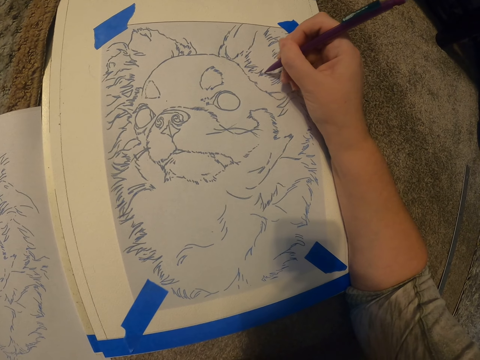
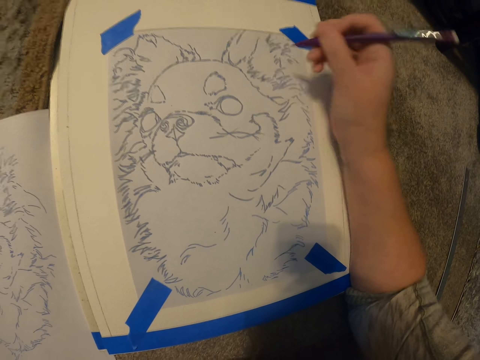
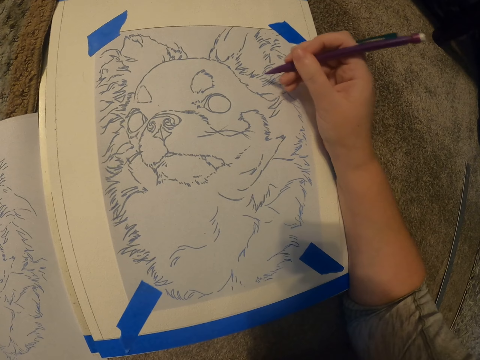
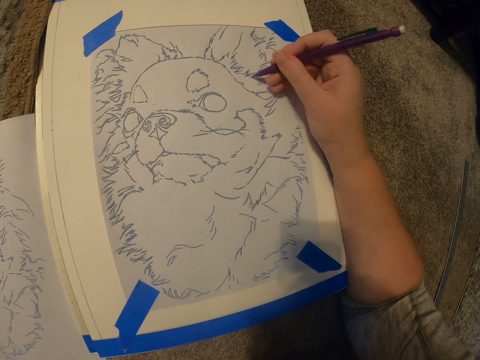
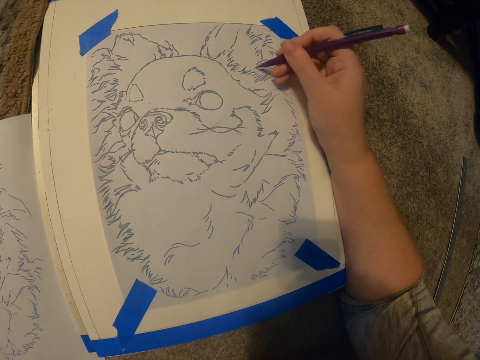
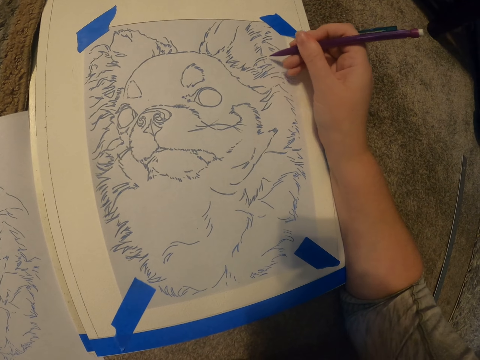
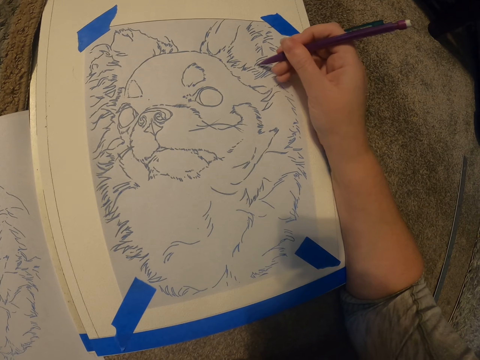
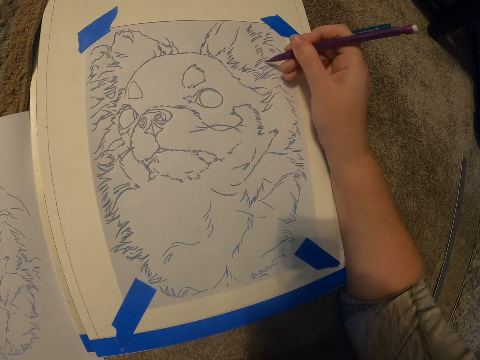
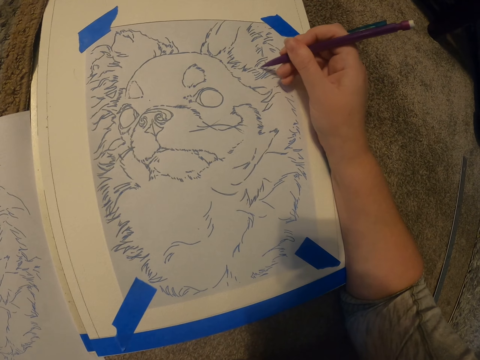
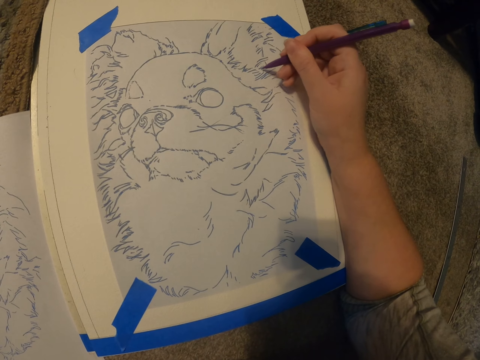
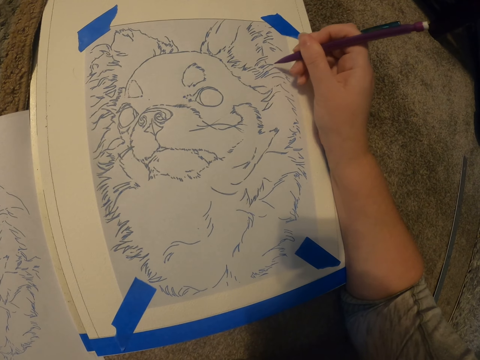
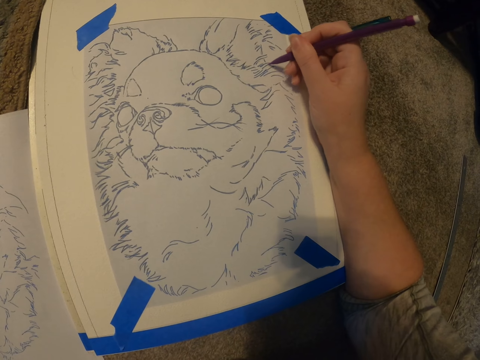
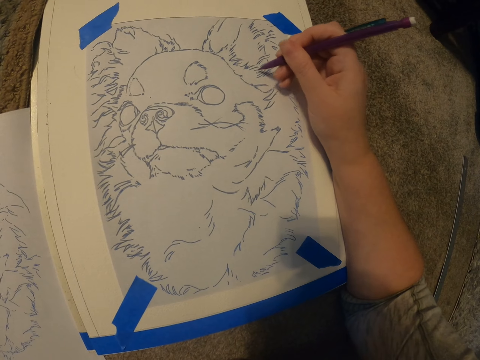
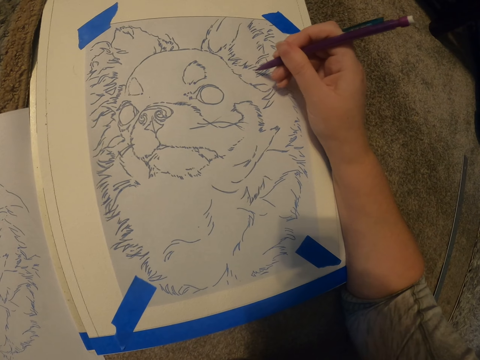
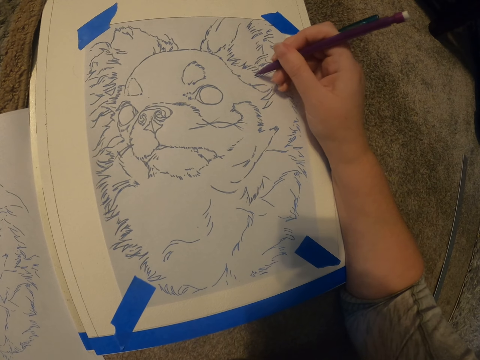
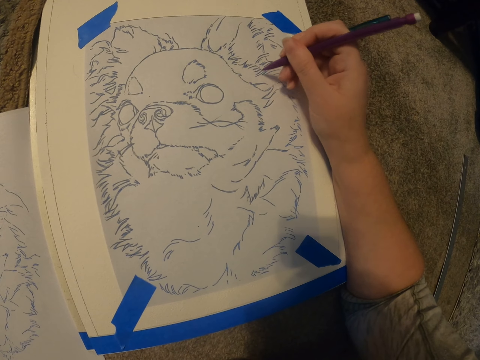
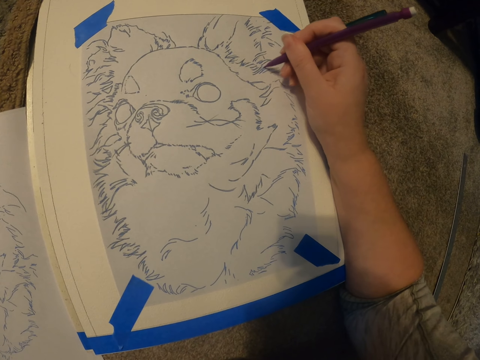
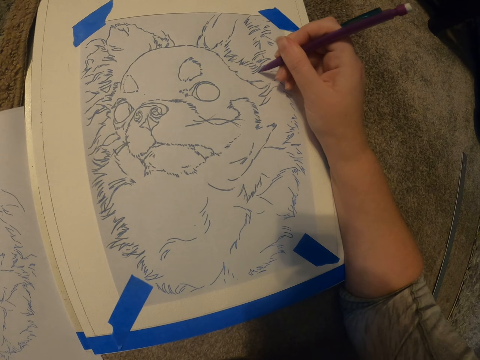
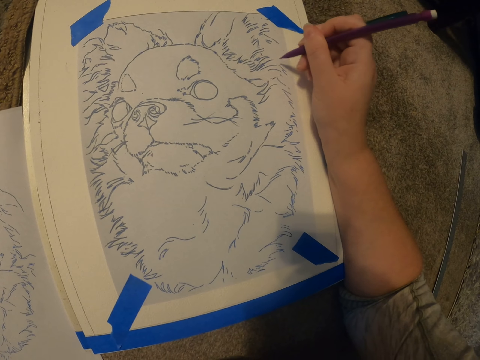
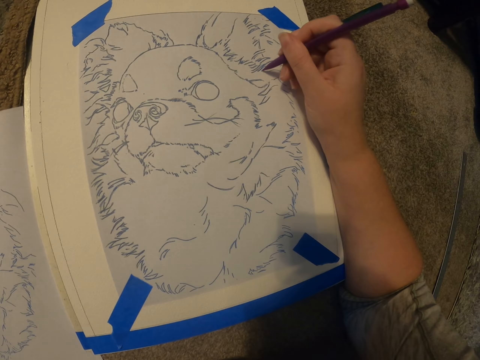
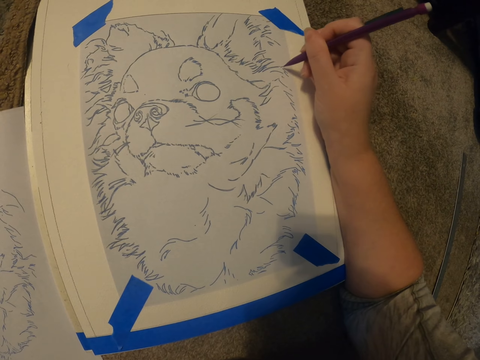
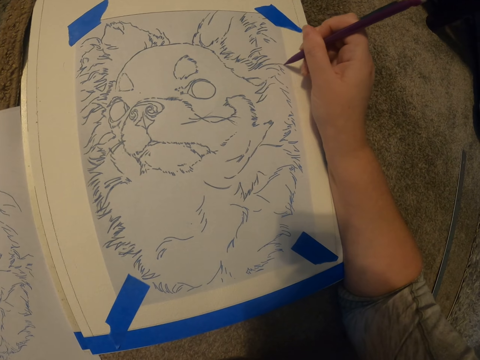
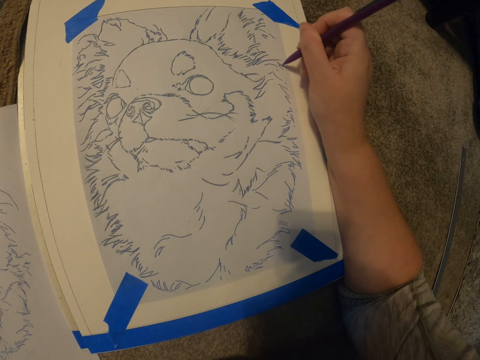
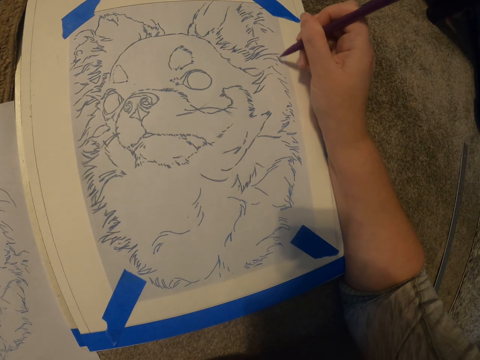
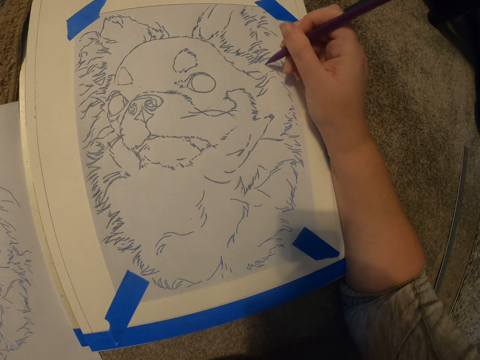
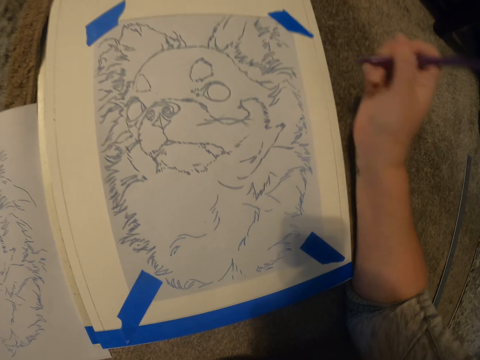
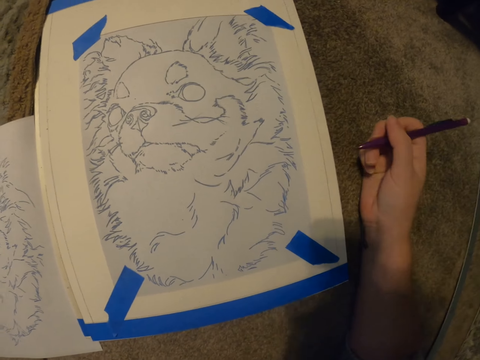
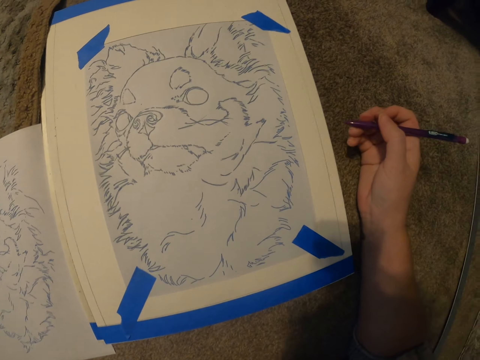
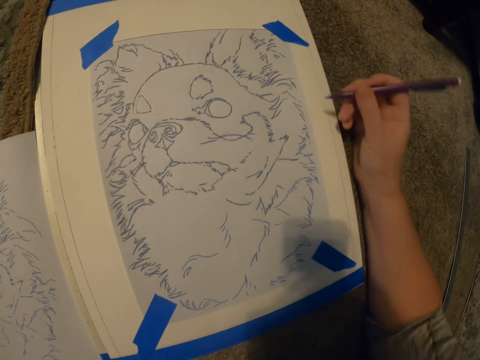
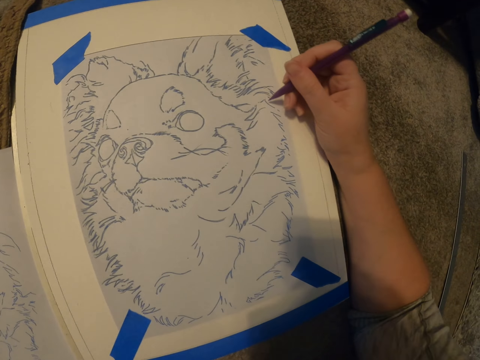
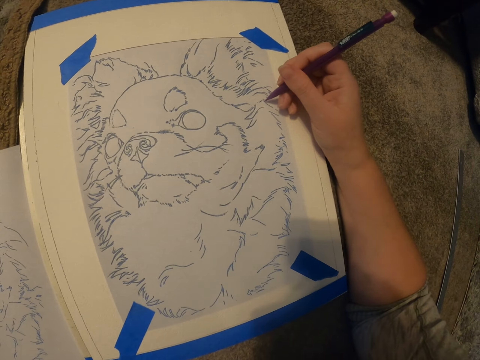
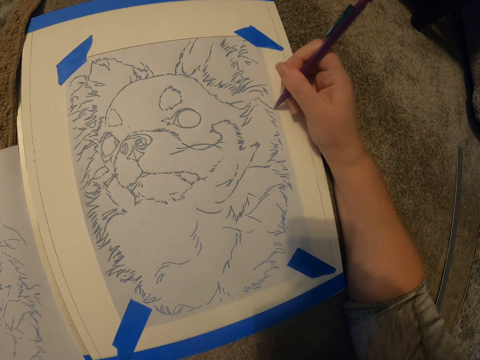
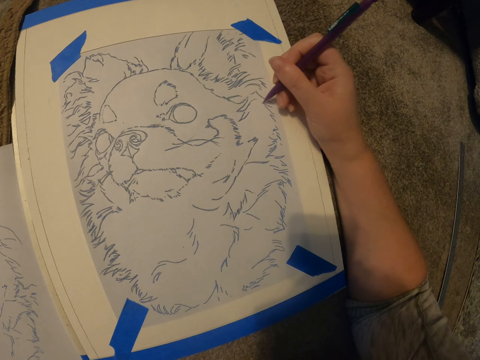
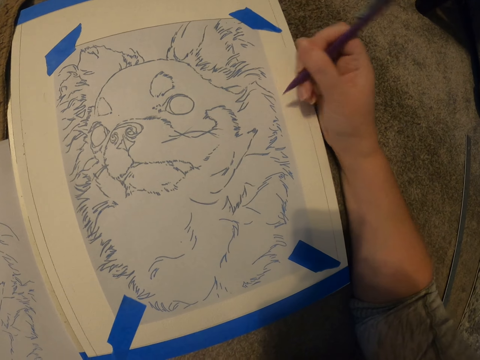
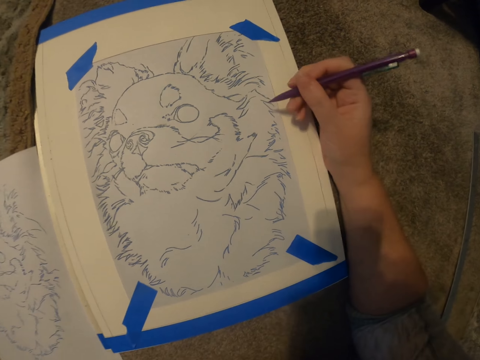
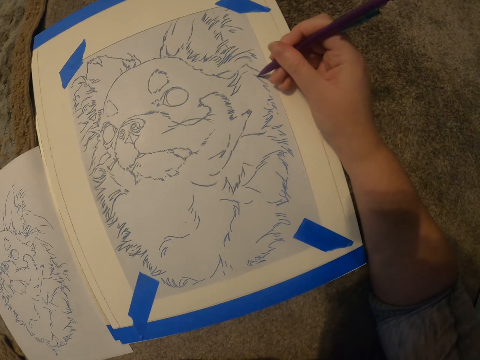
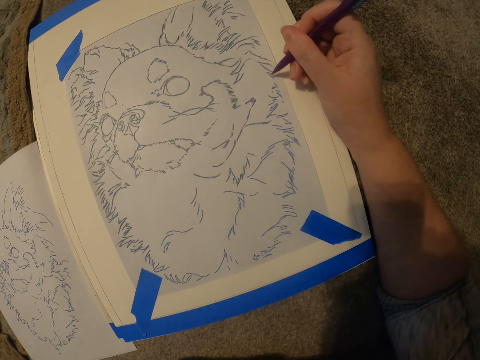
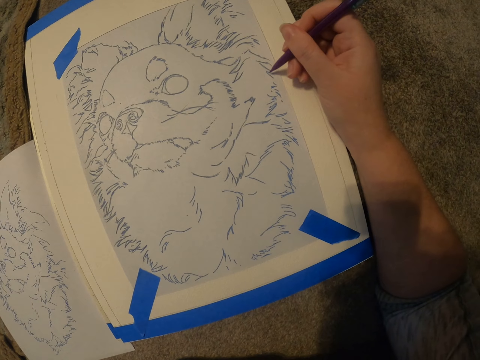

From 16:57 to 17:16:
The camera wearer moves the hand with the pen. They draw the picture on the book. They move the hand with the pen. They draw the picture on the book.

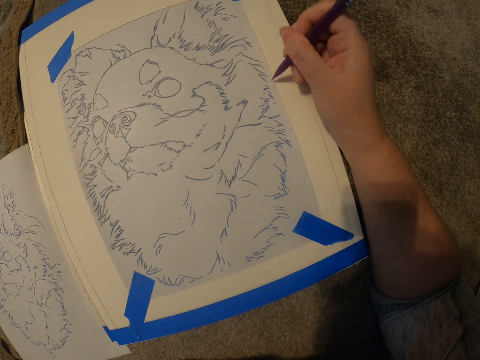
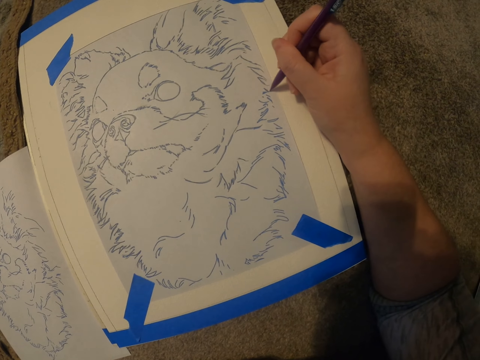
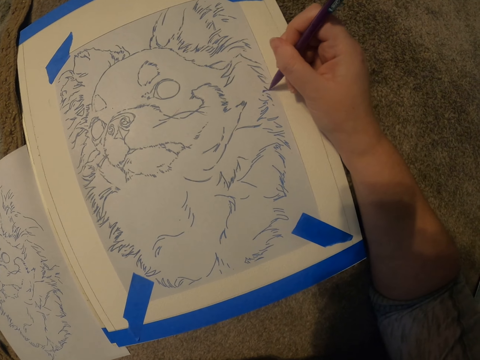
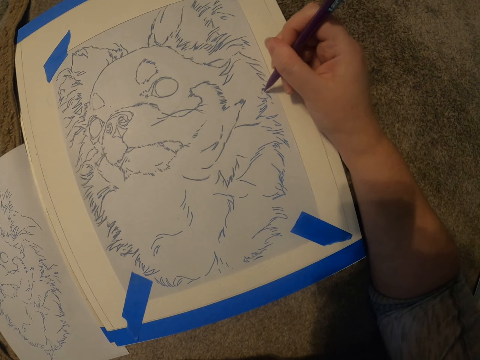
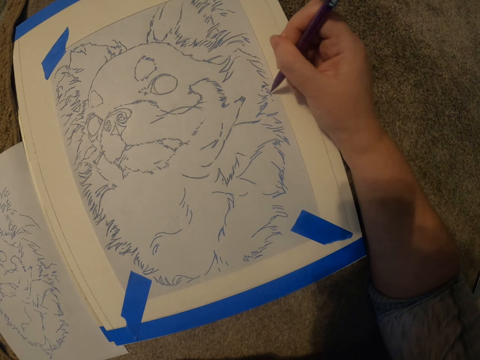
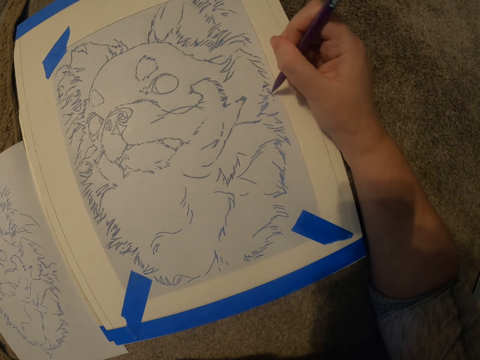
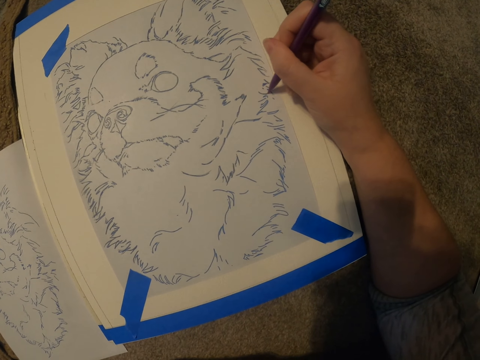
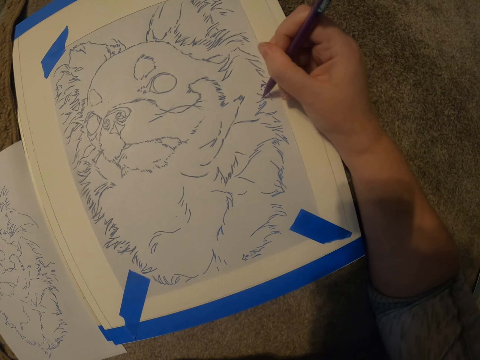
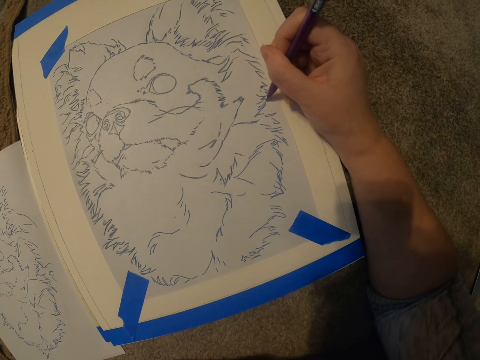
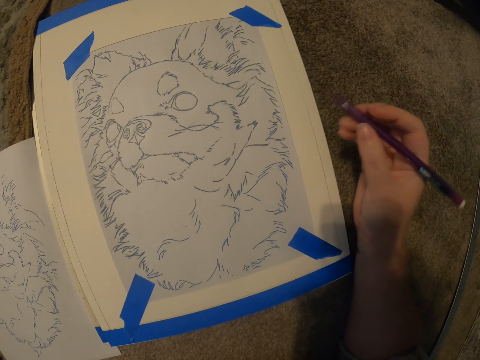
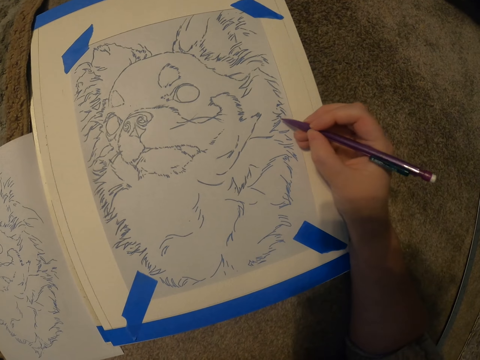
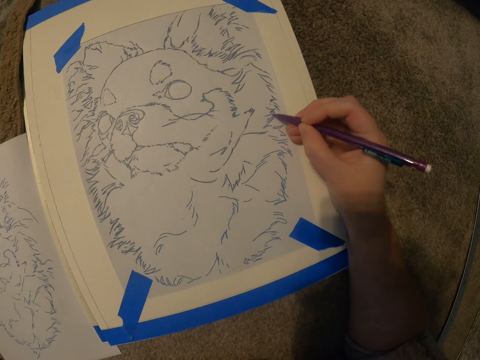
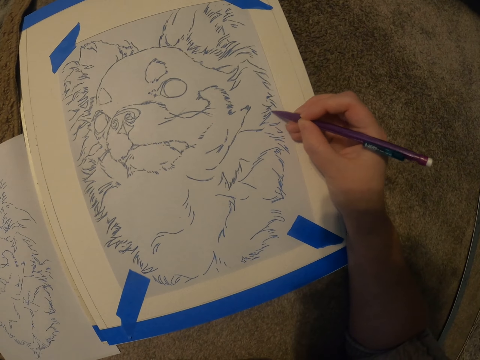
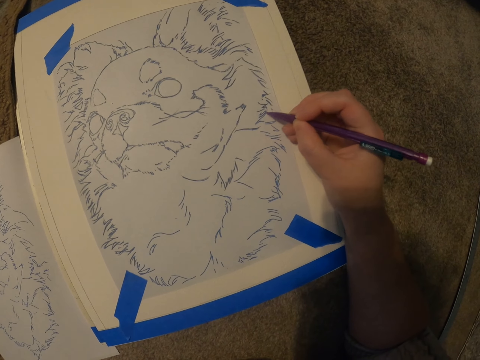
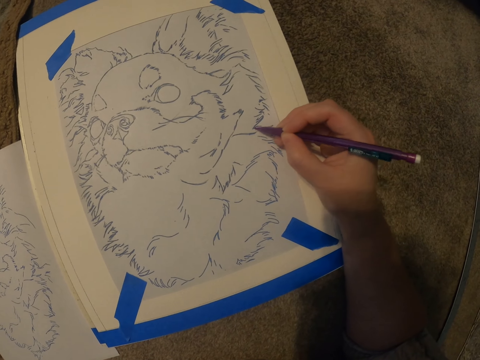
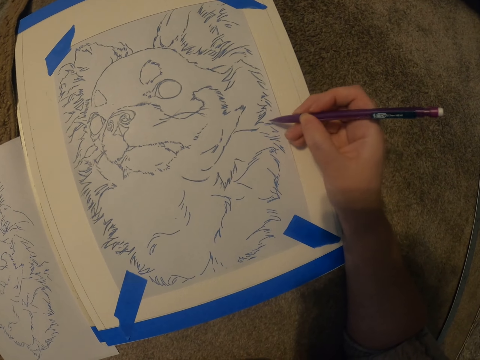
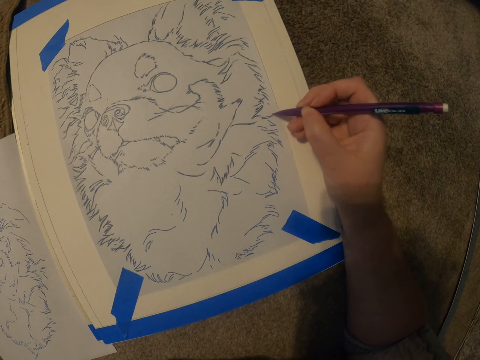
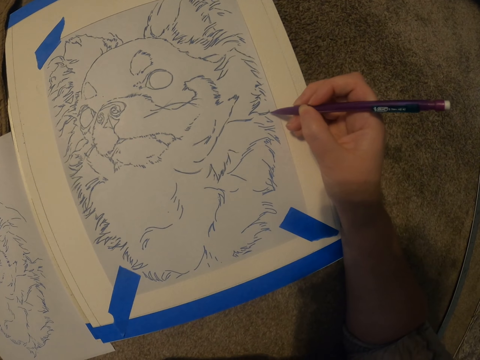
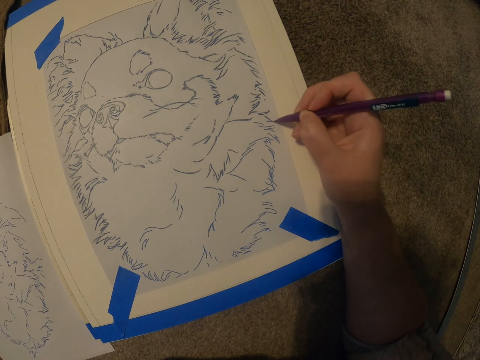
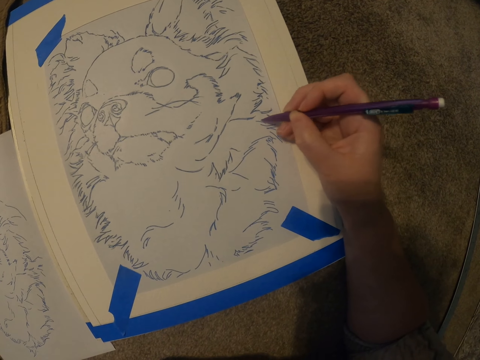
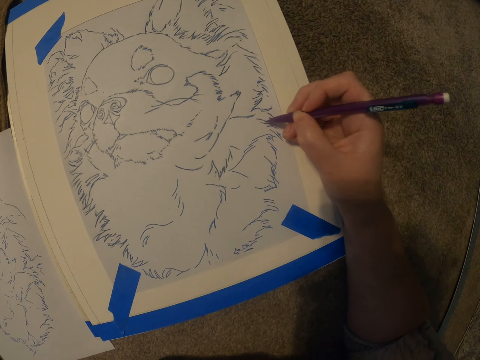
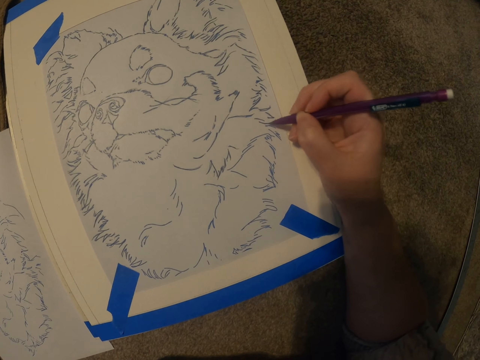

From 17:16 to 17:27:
The camera wearer moves the hand with the pen. They draw the picture on the book.
